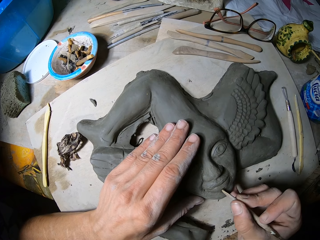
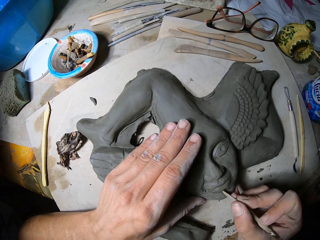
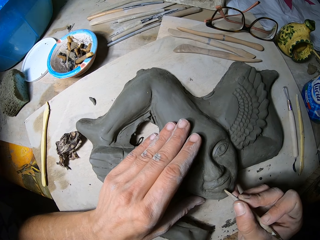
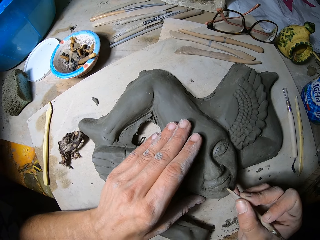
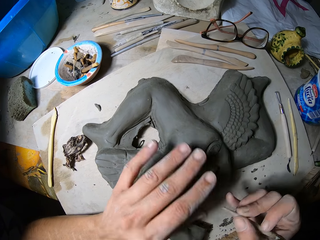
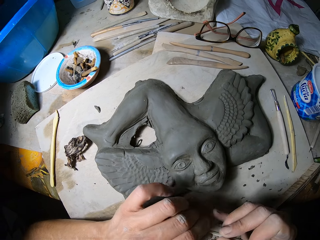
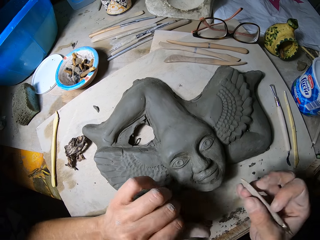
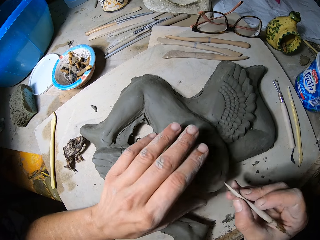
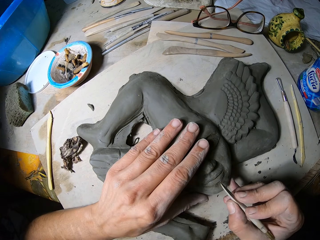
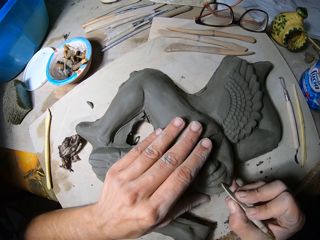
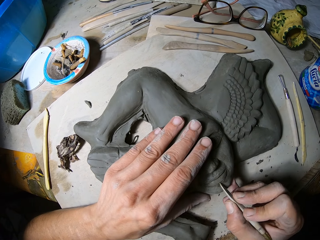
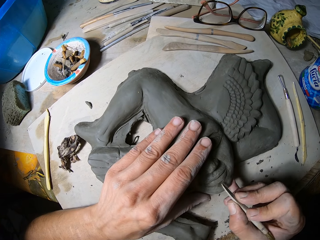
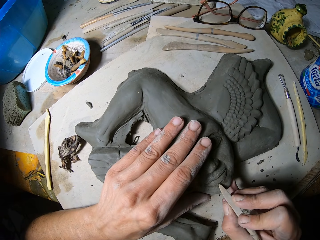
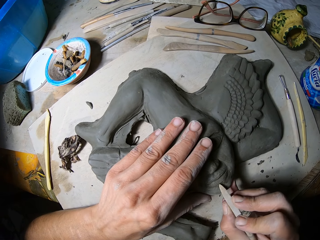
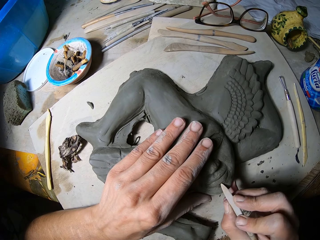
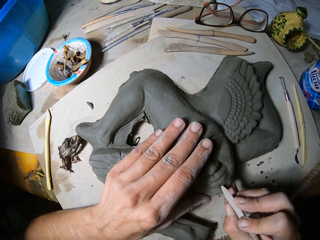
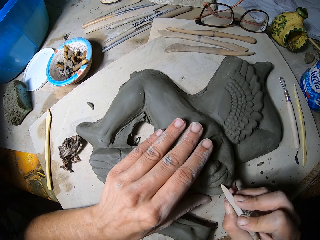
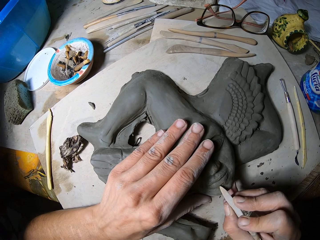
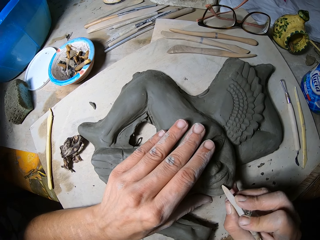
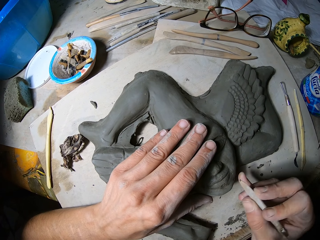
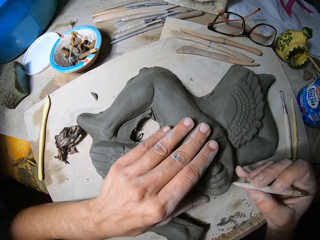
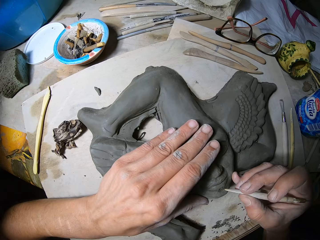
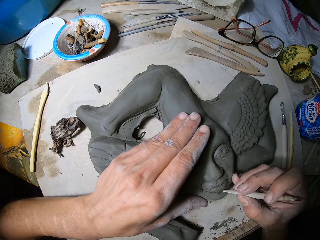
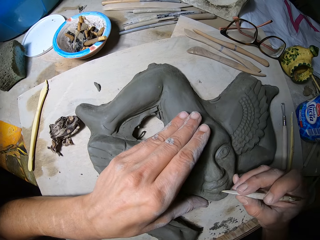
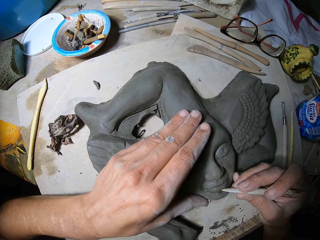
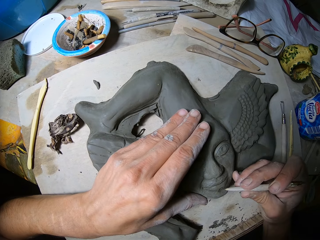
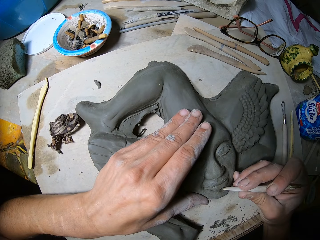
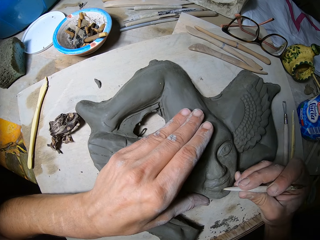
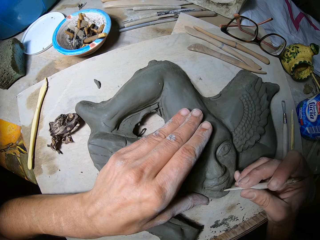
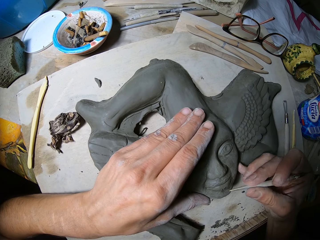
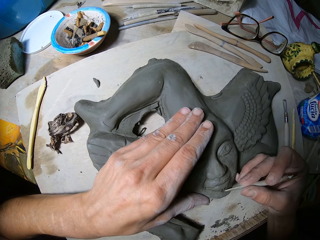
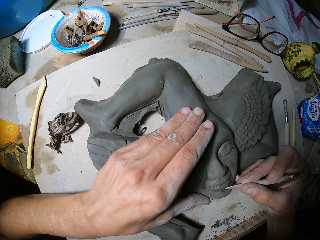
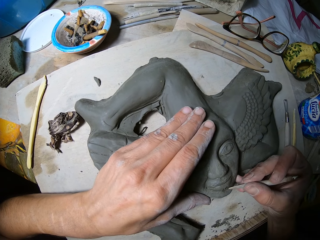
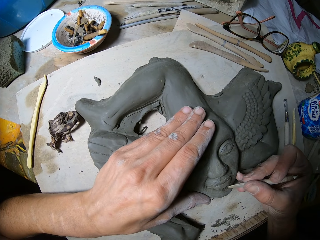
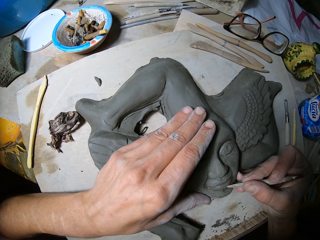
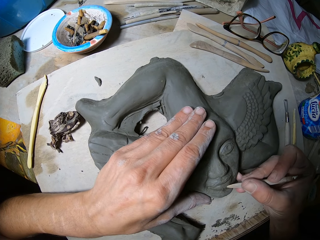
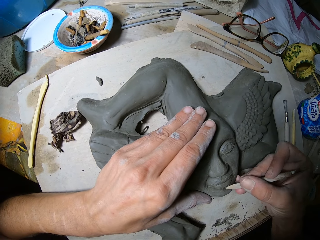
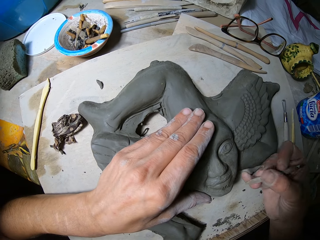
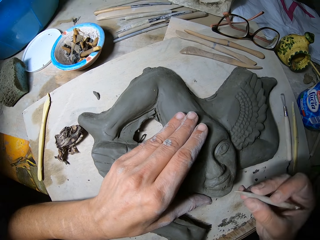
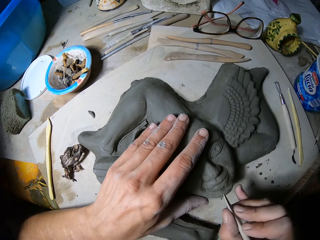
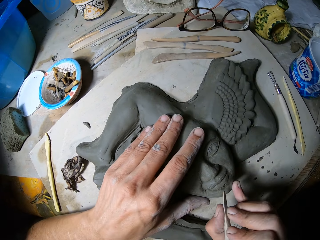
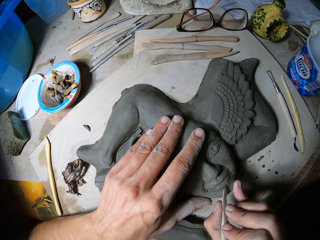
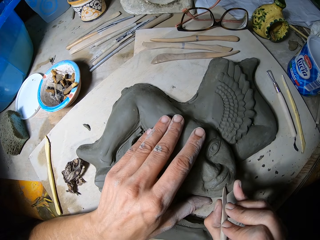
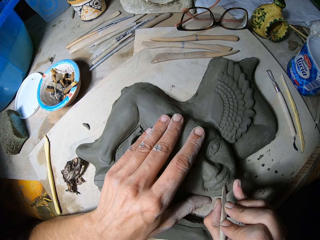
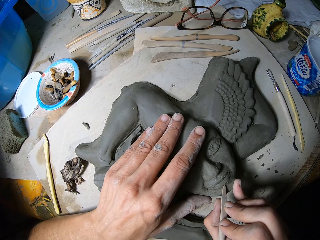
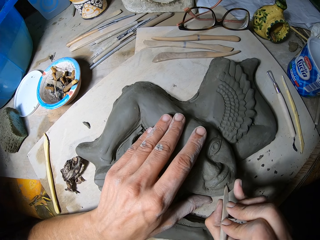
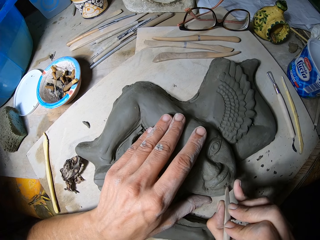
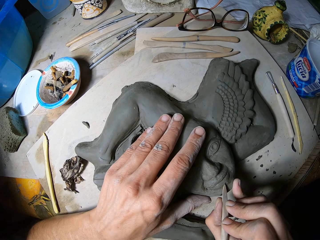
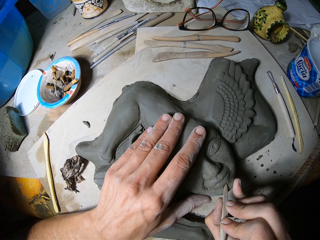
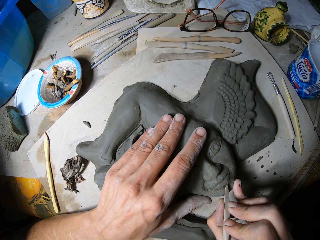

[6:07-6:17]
The camera wearer dusts the tip of the modelling tool in his right hand with his left hand. He places his left hand on the sculpture and decorates the sculpture. He carves the artwork on the slate board on the work table with the modelling tool in his right hand.

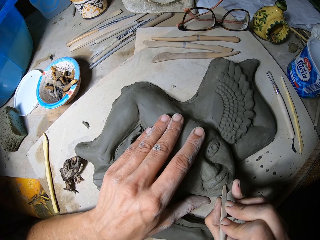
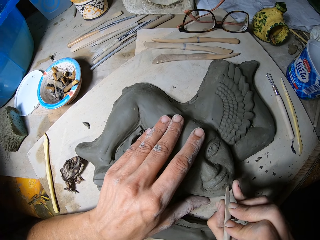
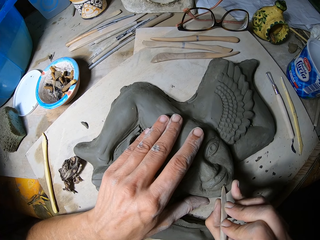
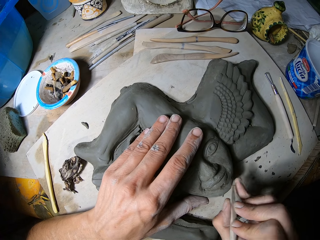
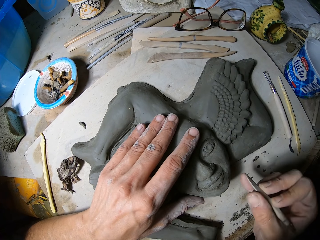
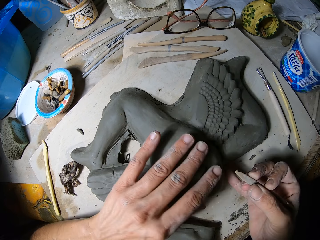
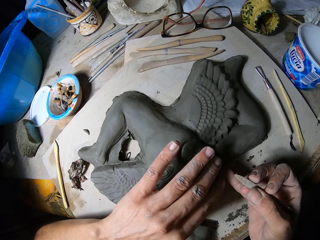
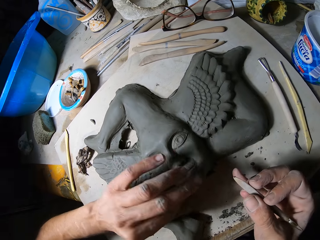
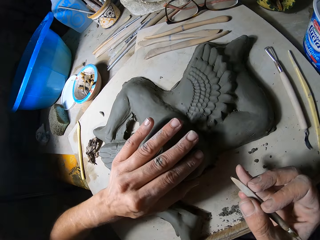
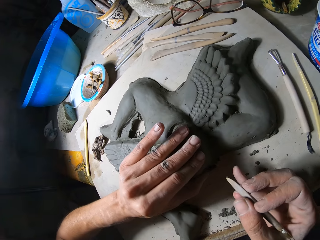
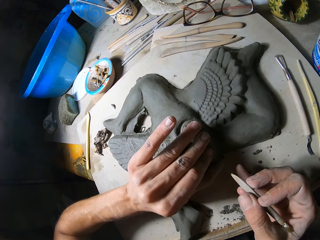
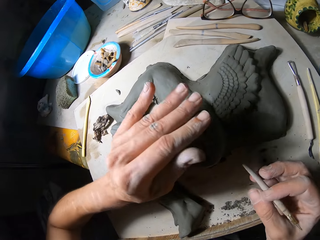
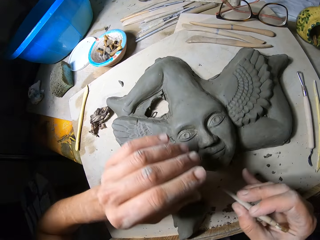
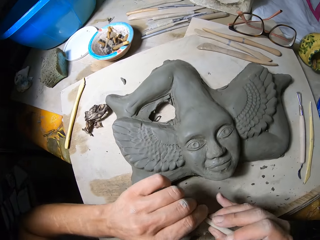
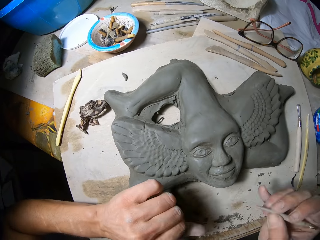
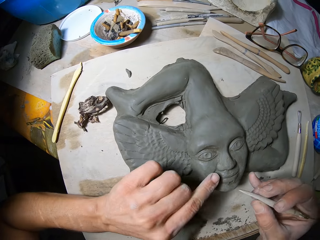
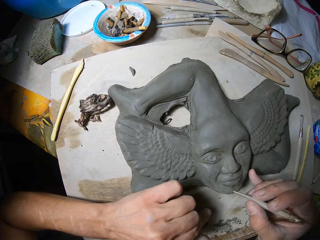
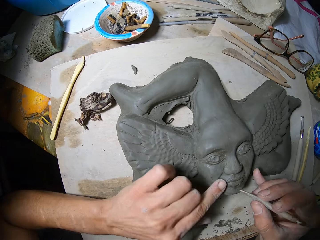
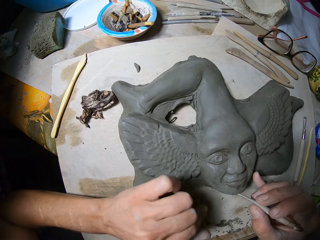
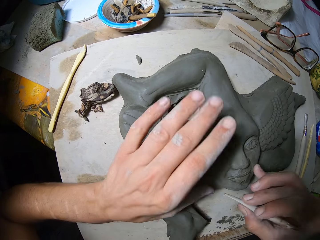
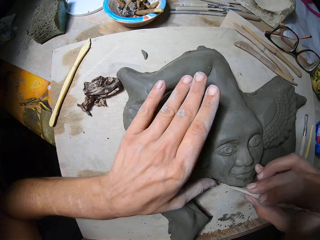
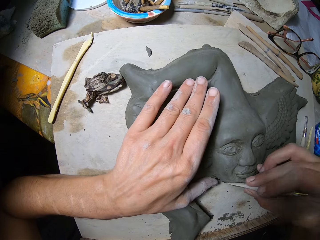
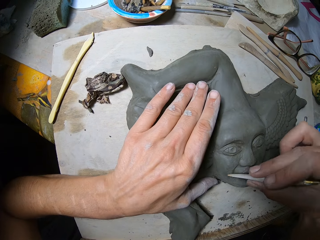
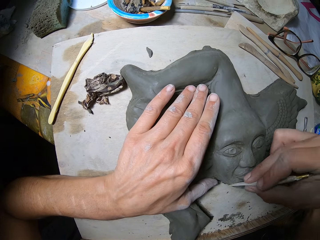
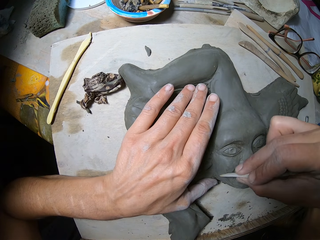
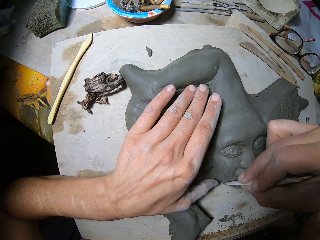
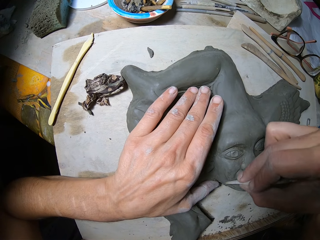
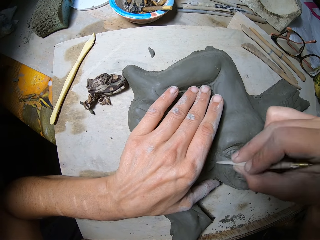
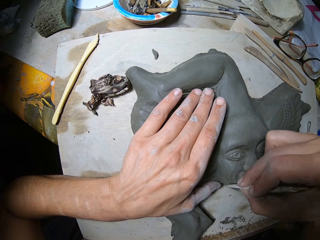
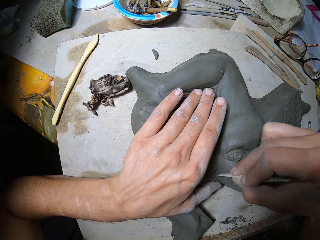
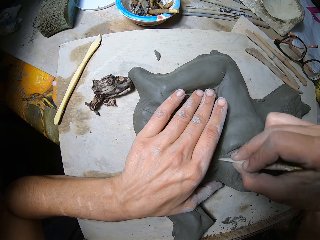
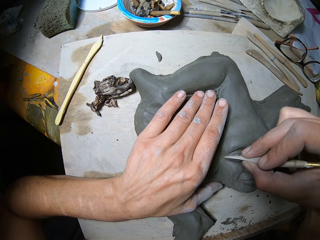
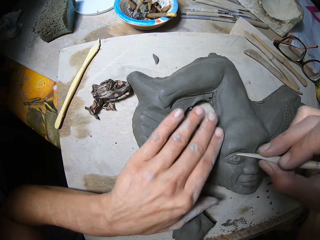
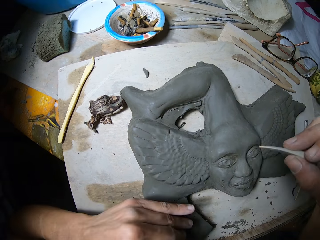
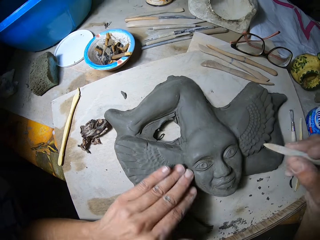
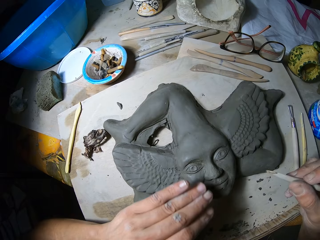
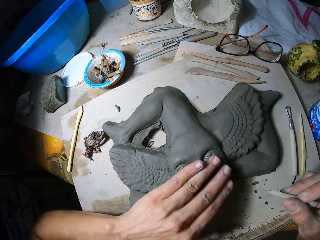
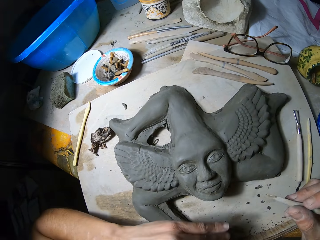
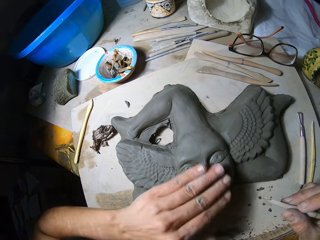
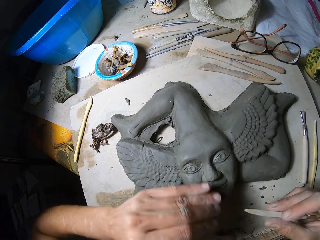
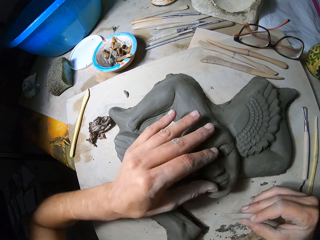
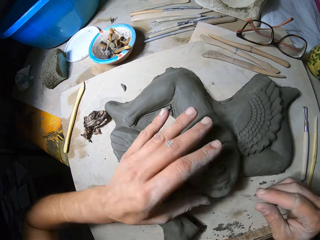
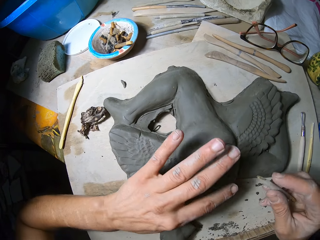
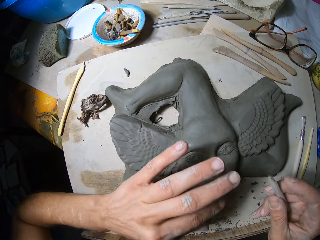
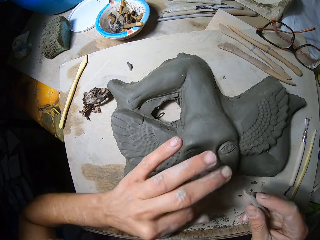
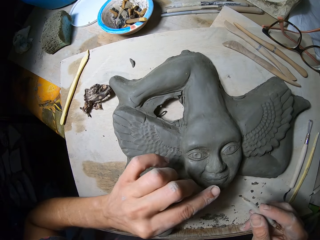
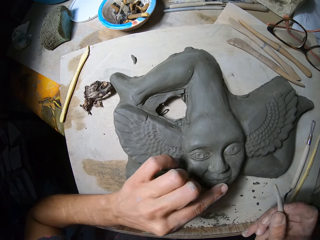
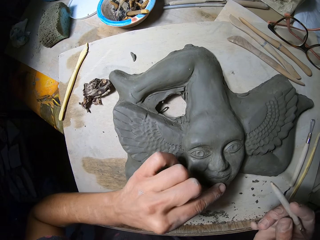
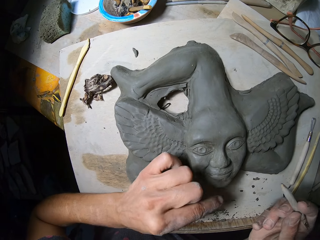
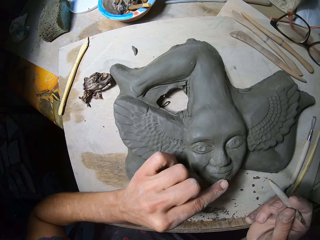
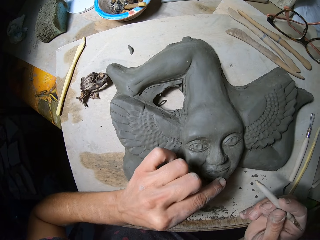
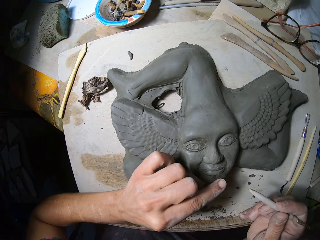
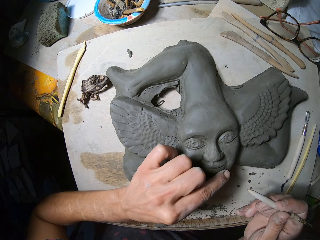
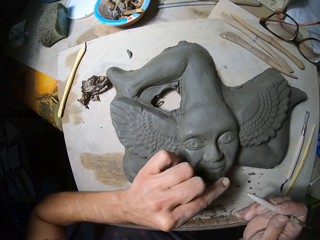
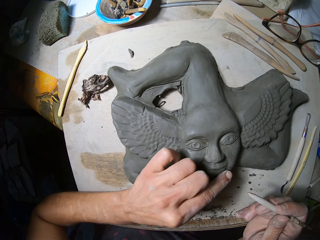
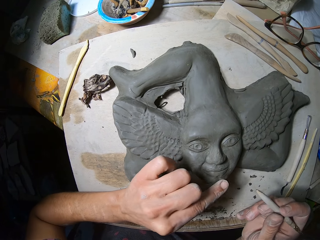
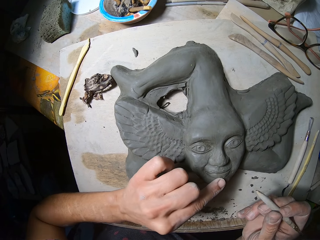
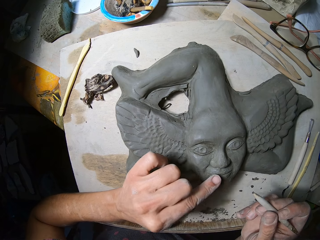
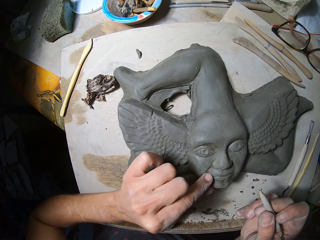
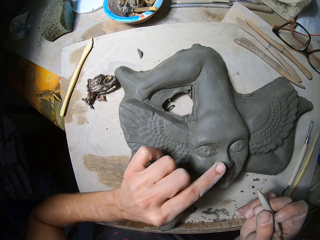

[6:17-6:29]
The camera wearer dusts the surface of the artwork on the slate board on the work table with his left hand. He dusts the tip of the modelling tool in his right hand with his left hand. He dusts the surface of the artwork on the slate board on the work table with his left hand. He places his left hand on the sculpture and decorates the sculpture. He carves the artwork on the slate board on the work table with the modelling tool in his right hand. He dusts the surface of the artwork on the slate board on the work table with his left hand.
